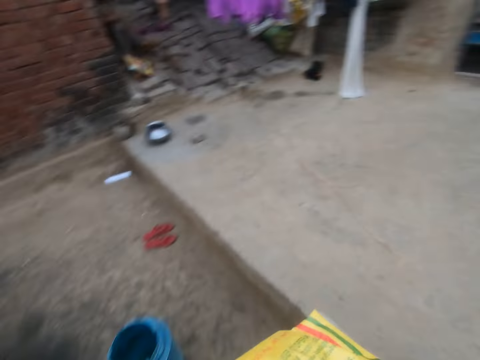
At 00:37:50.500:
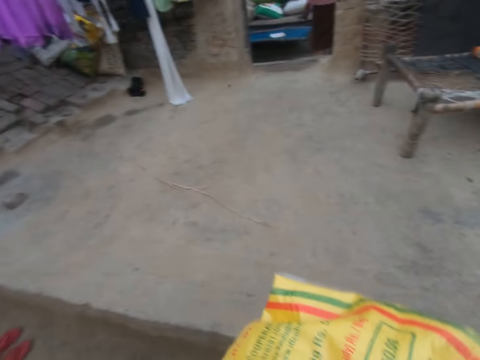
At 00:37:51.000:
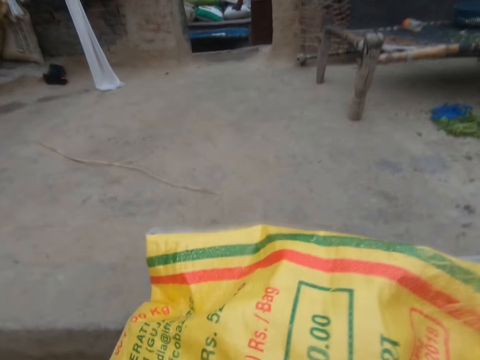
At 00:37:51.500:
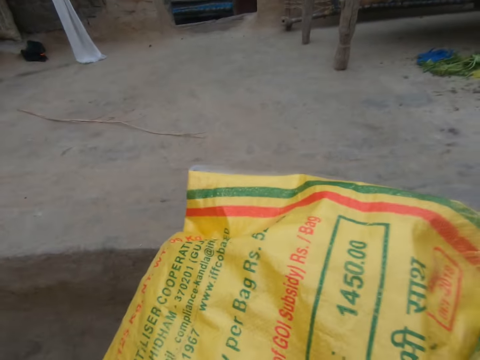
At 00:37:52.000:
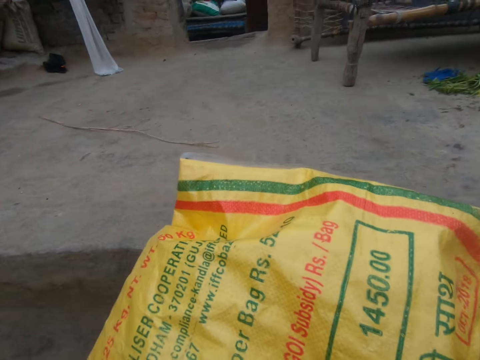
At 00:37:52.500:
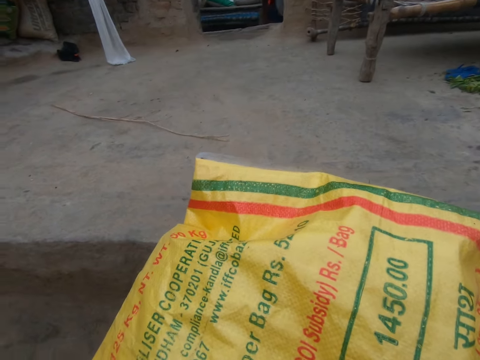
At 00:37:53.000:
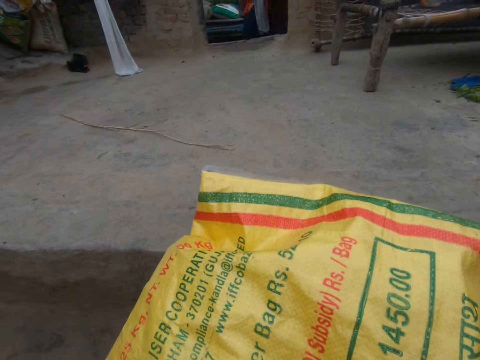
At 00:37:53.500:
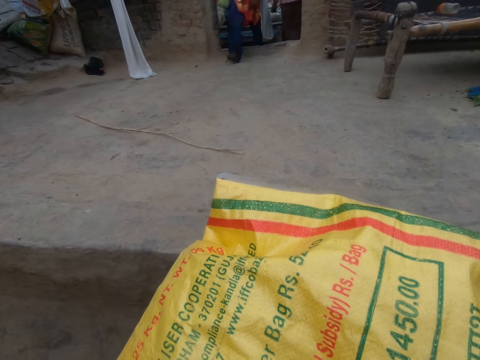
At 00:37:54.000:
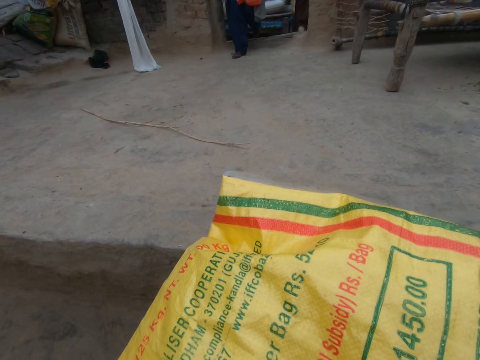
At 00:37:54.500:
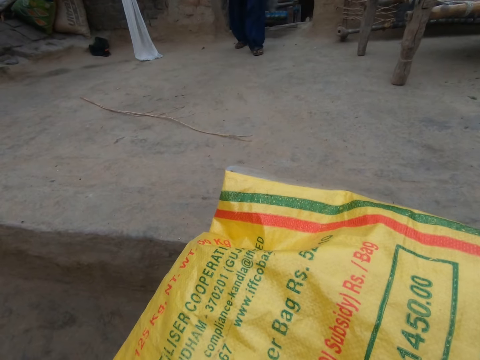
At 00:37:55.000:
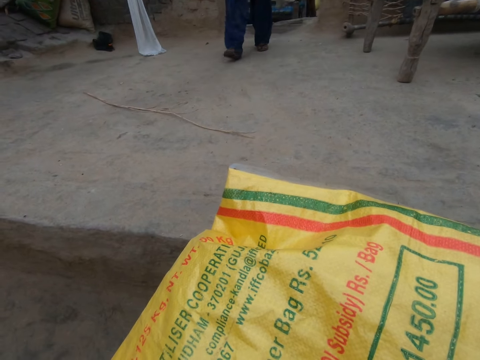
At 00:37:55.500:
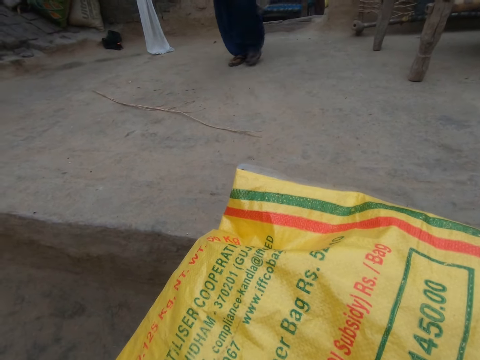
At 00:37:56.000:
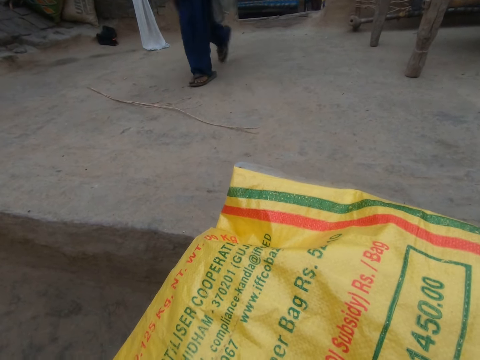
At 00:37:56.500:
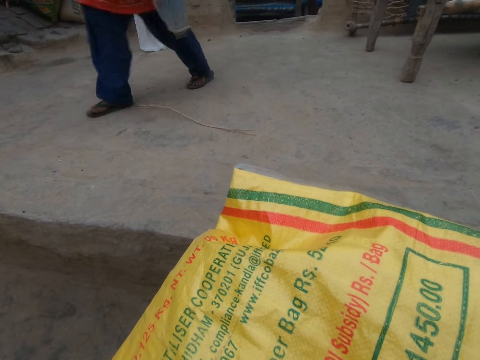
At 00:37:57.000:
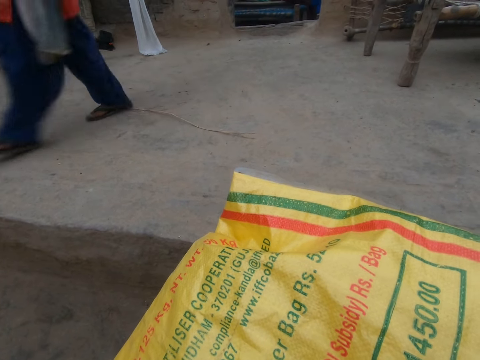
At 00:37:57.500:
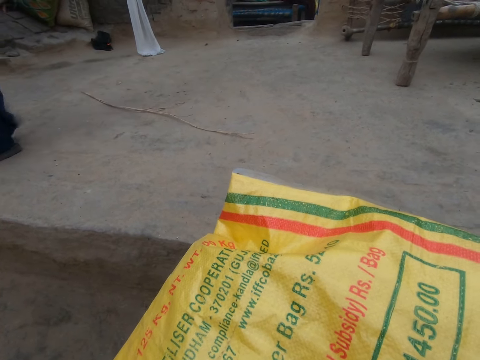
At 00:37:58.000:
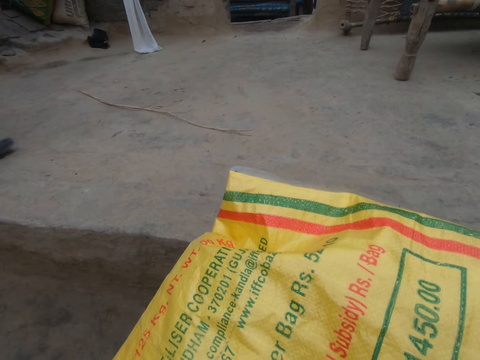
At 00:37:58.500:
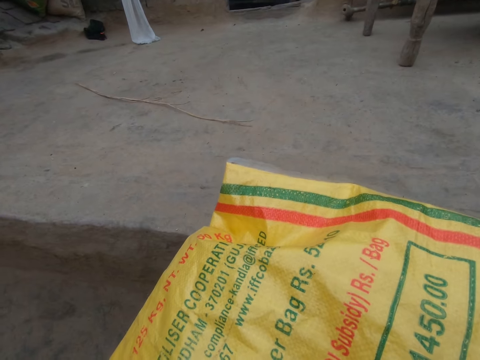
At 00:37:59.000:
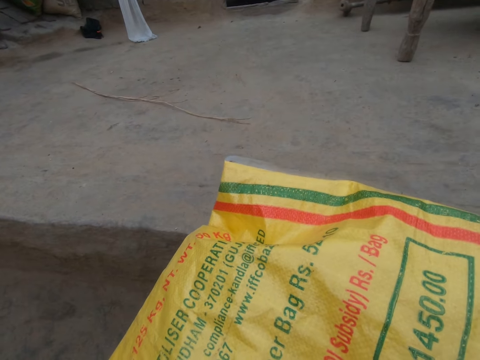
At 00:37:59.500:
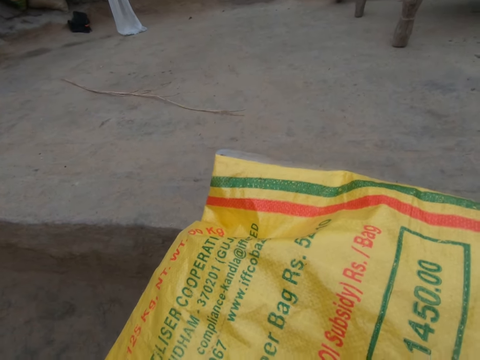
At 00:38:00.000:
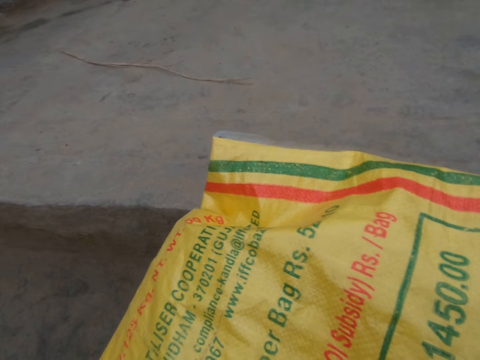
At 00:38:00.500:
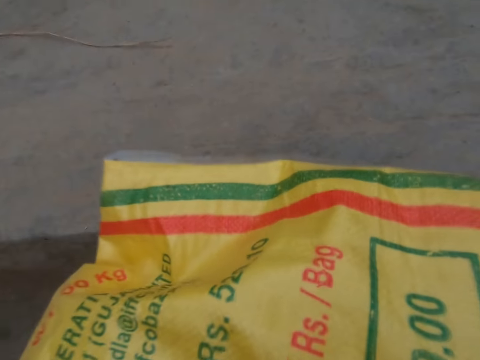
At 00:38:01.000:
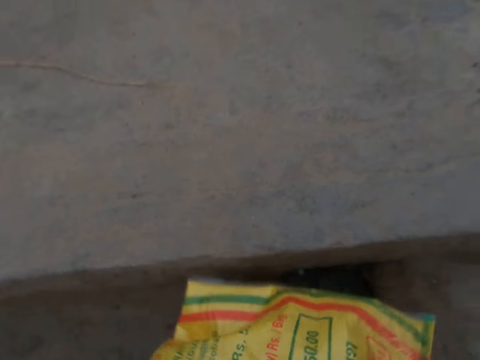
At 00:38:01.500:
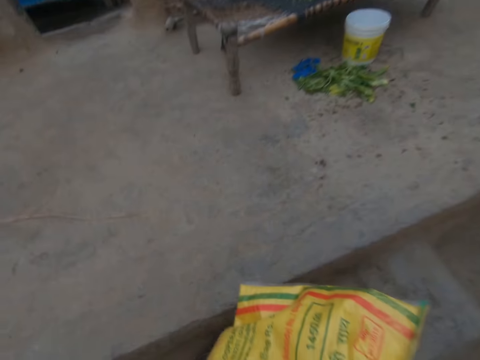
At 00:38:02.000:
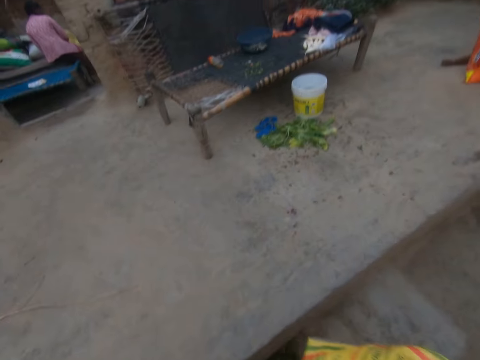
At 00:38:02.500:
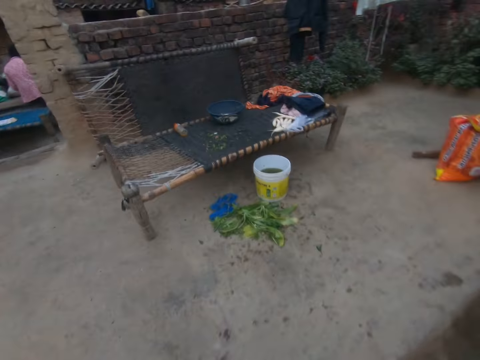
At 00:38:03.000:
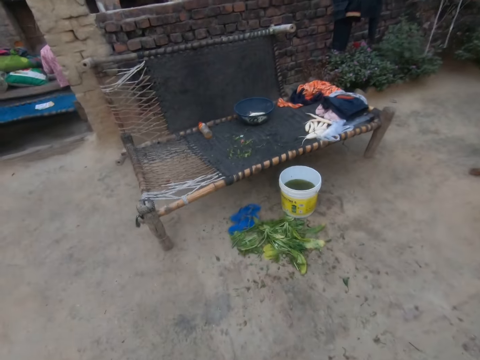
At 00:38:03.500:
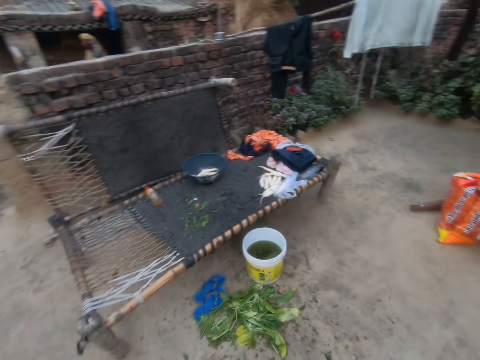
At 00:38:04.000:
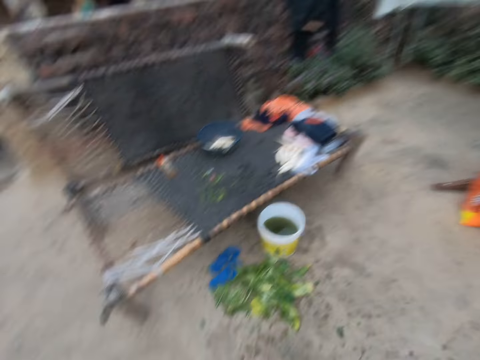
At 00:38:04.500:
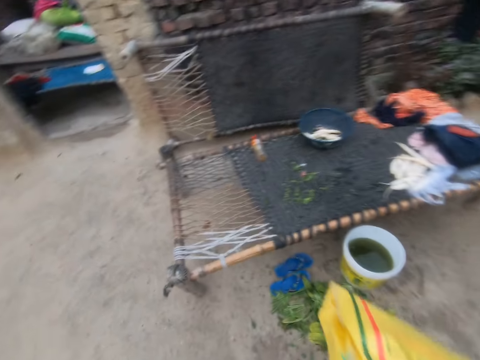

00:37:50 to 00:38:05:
The camera wearer stops walking. They sit down on the ground with the sack in hand. A man walks towards the camera wearer. The camera wearer stands upright. They walk around the compound.

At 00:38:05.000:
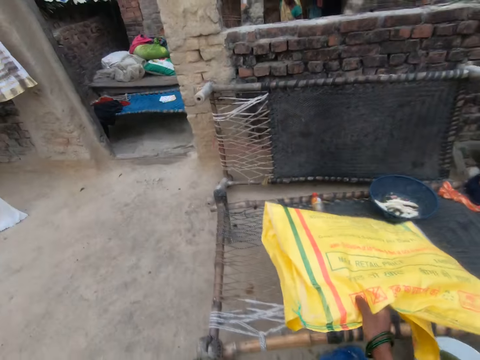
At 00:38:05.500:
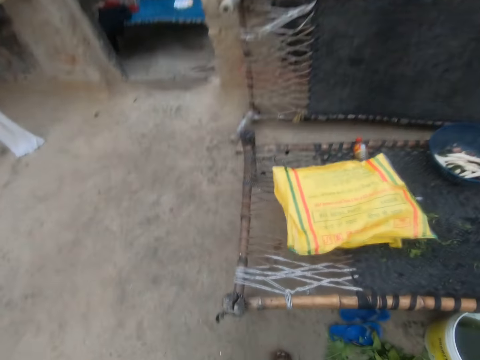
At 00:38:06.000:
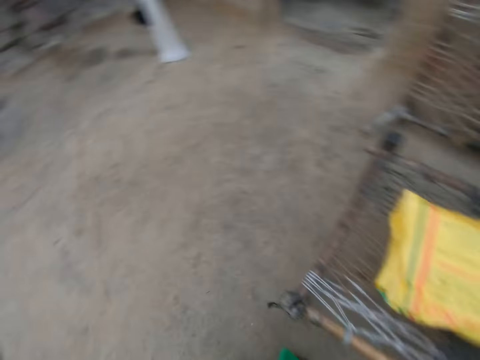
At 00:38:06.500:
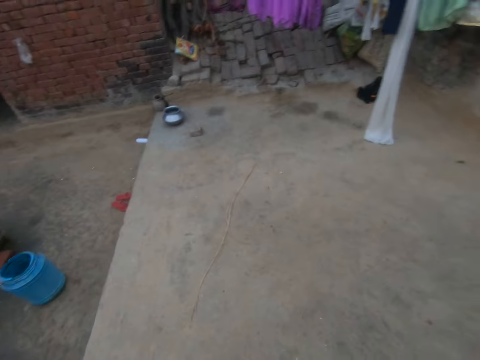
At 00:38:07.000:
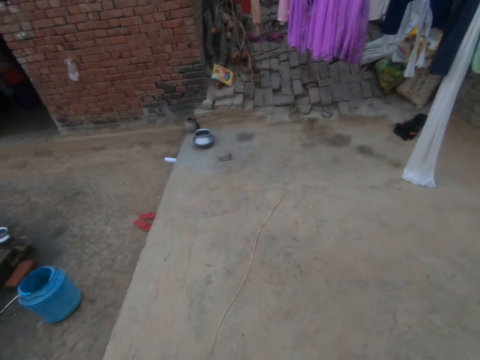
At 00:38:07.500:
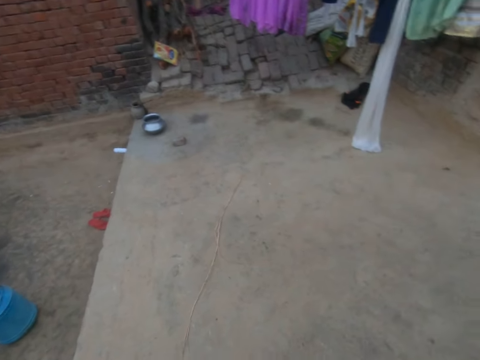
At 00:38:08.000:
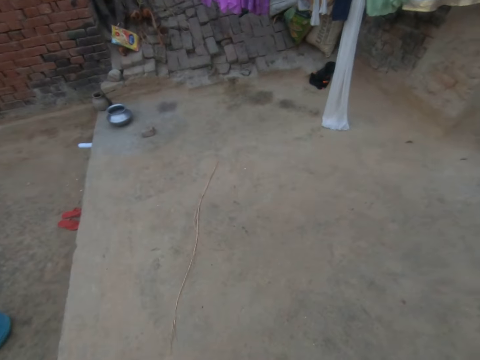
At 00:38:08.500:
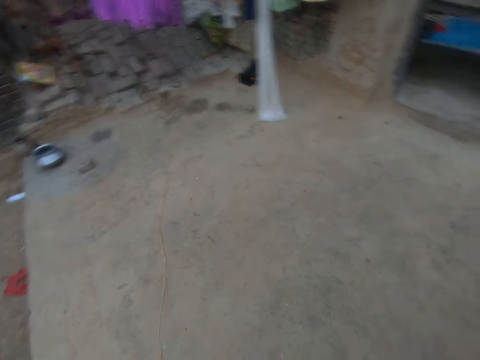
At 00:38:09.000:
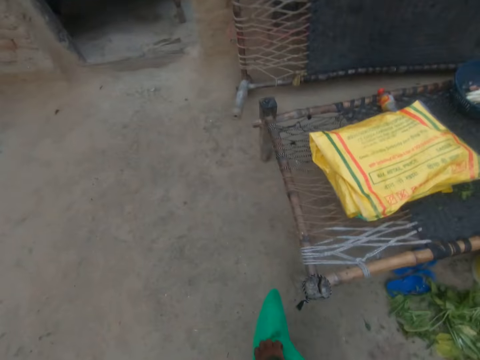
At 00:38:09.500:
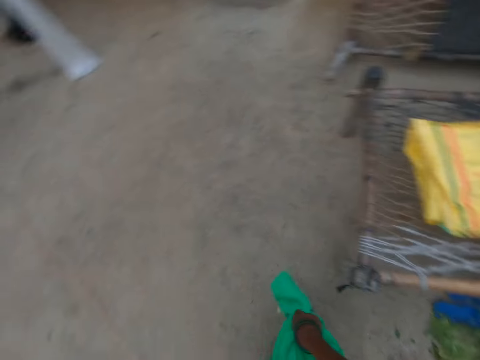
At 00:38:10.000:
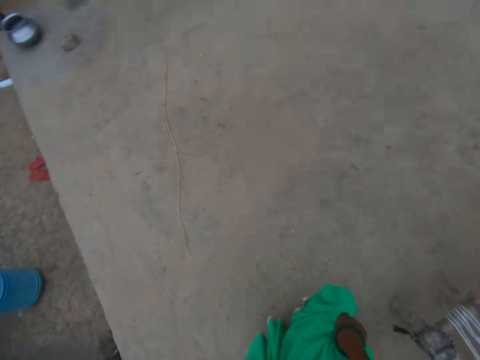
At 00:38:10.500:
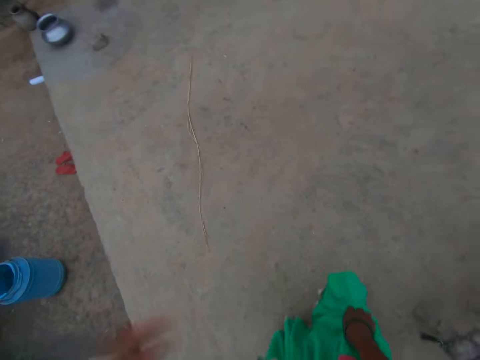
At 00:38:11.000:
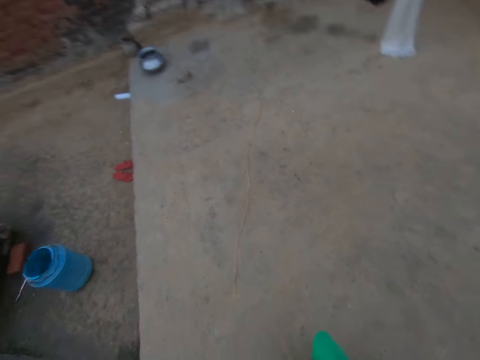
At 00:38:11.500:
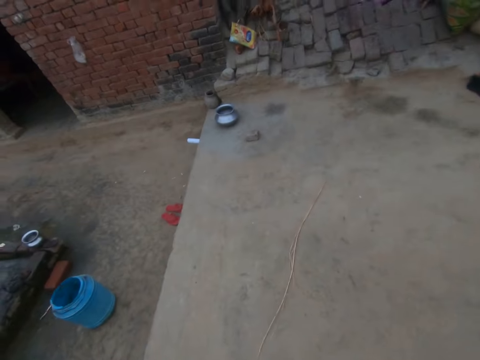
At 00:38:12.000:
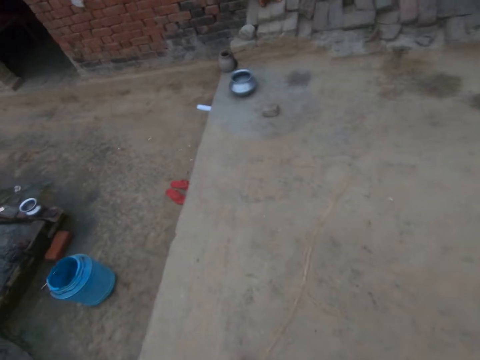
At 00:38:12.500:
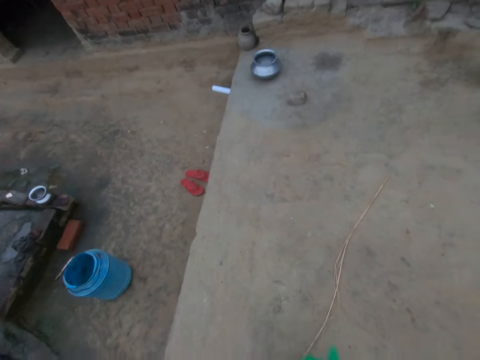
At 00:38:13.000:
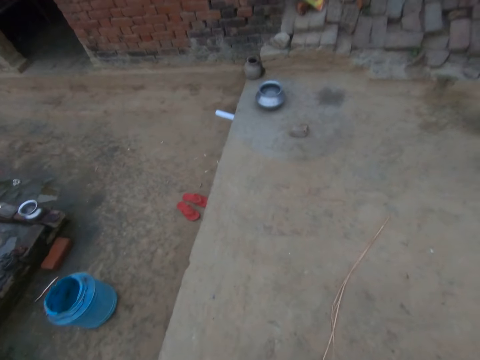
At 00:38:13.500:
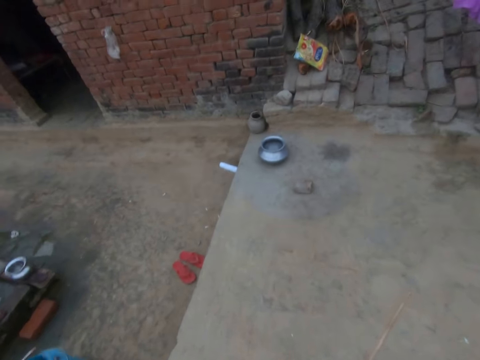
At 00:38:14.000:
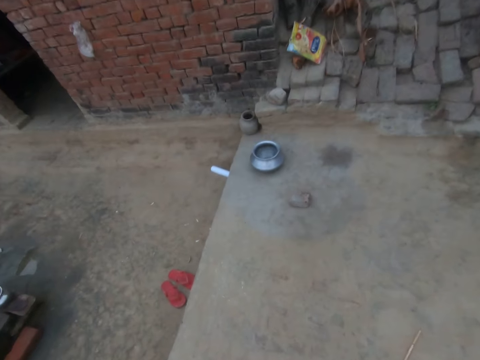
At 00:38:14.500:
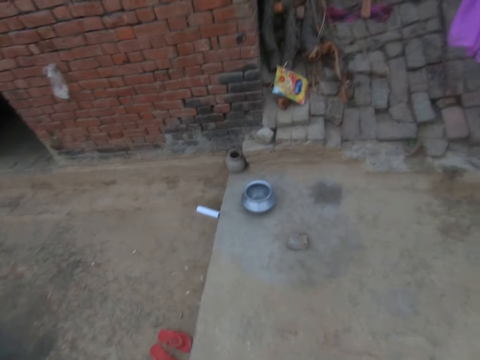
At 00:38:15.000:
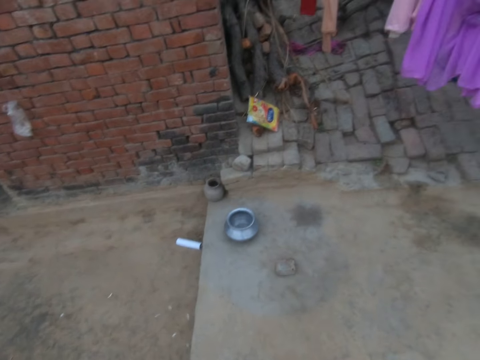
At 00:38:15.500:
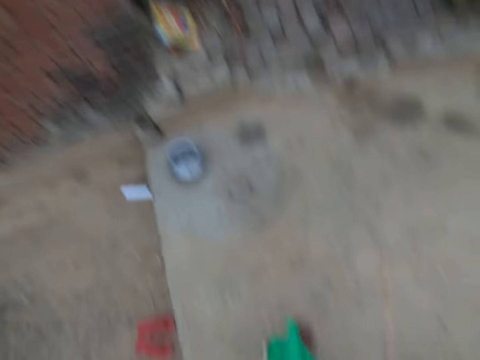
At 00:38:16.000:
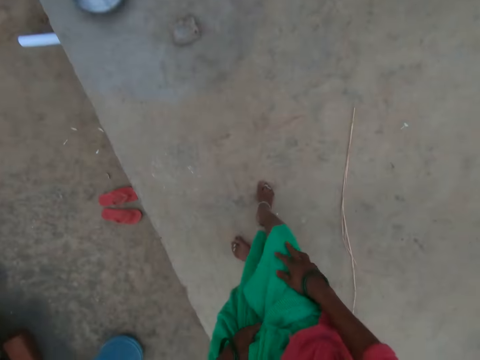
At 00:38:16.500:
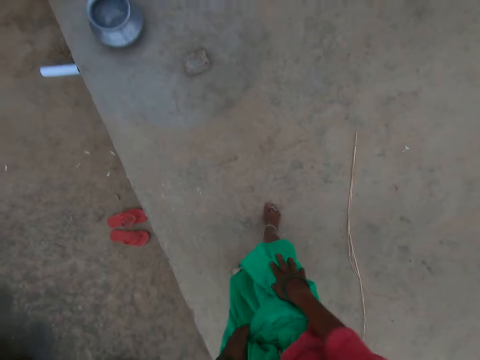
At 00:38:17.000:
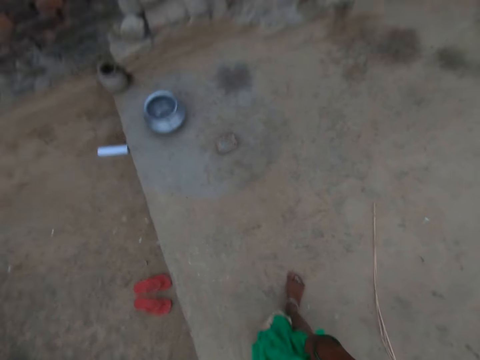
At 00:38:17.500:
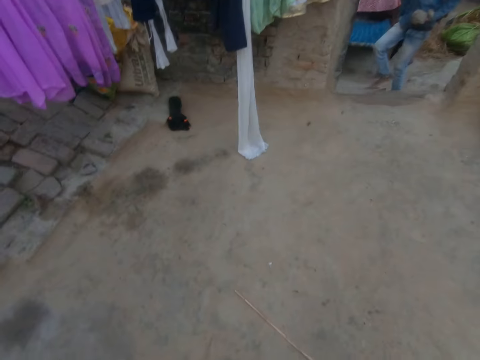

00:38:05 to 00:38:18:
The camera wearer stops walking. She drops the yellow sack on the spring mat or table. She looks around the compound. She touches her dress. She converses with the man. She looks around the compound. She touches her dress.
